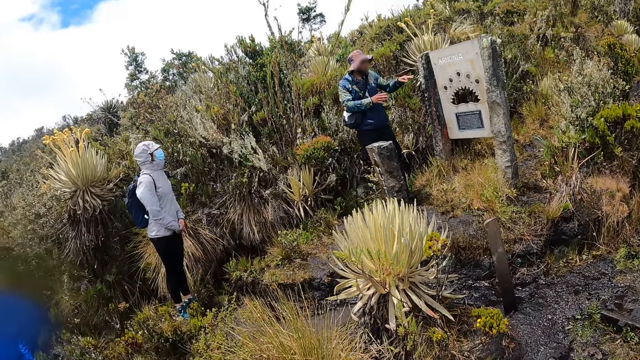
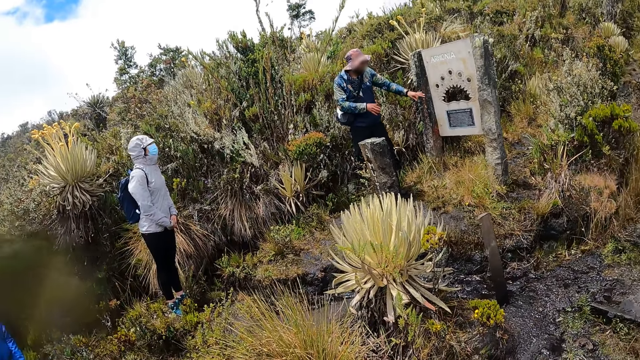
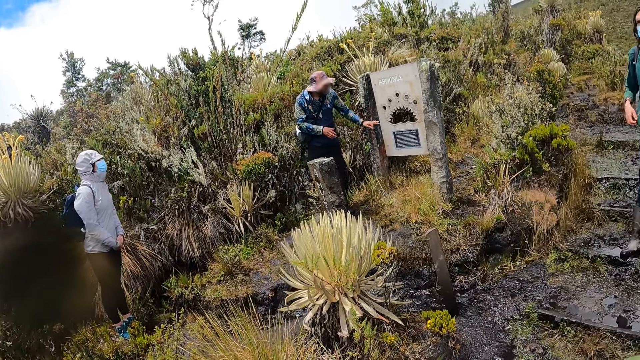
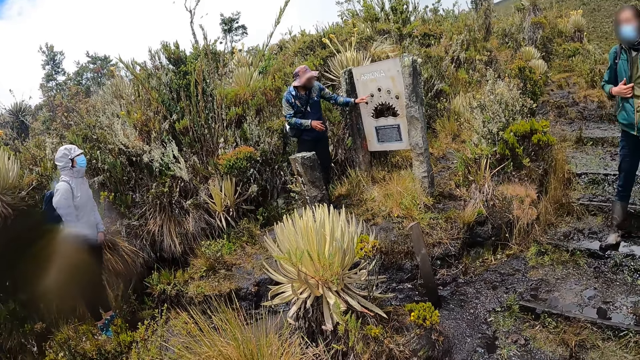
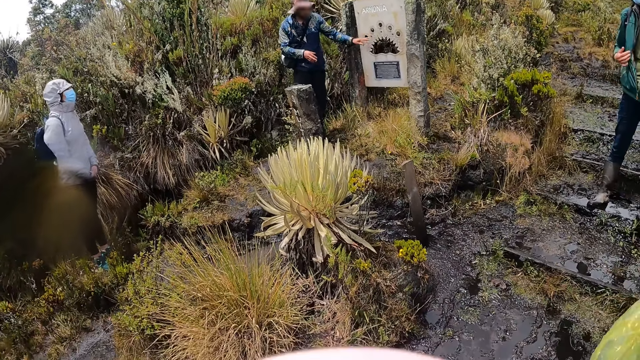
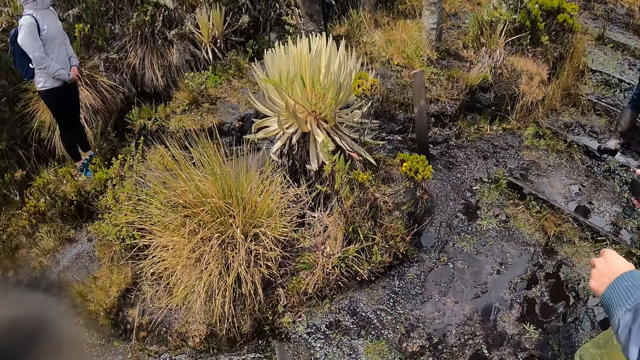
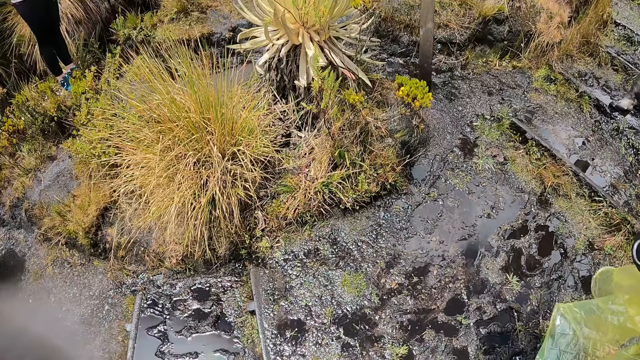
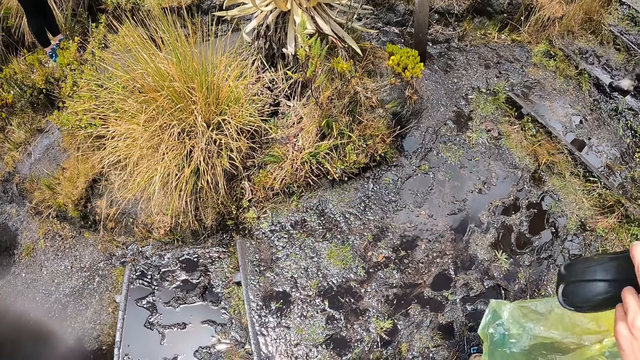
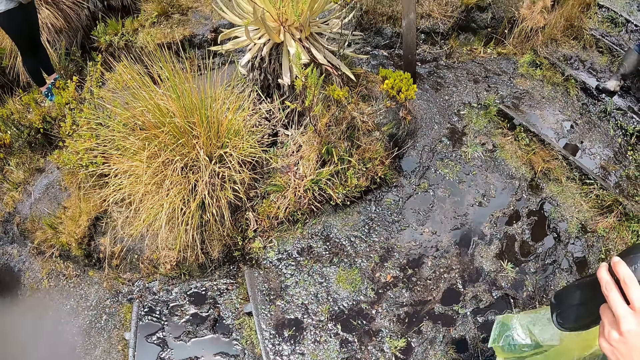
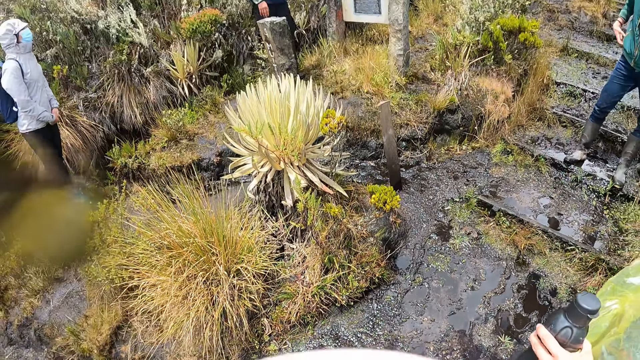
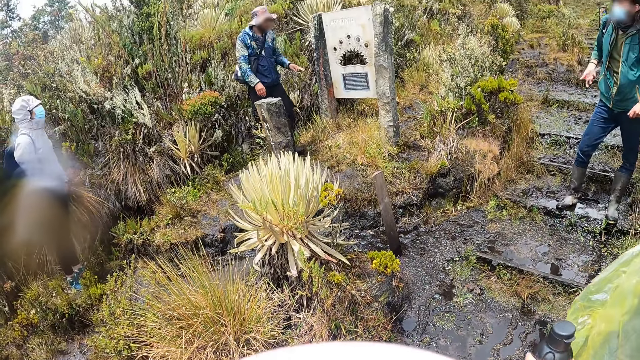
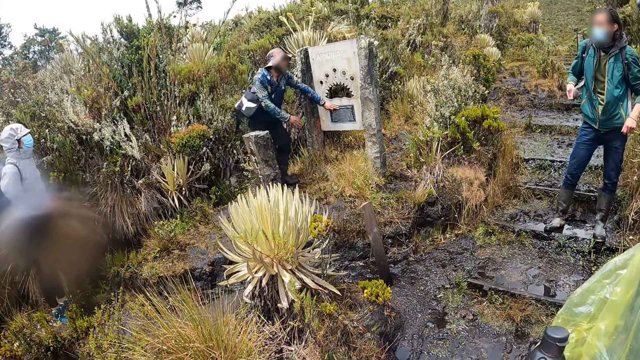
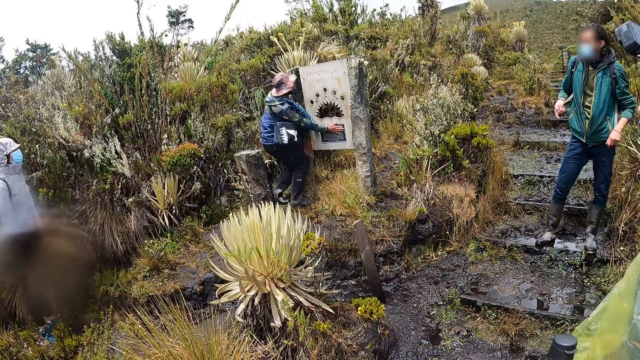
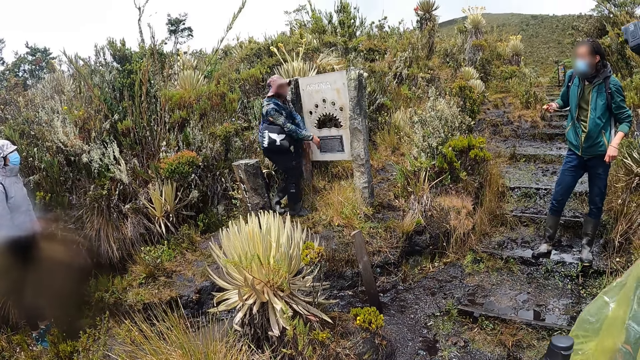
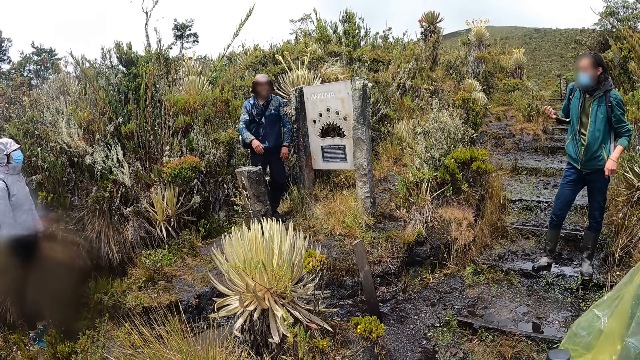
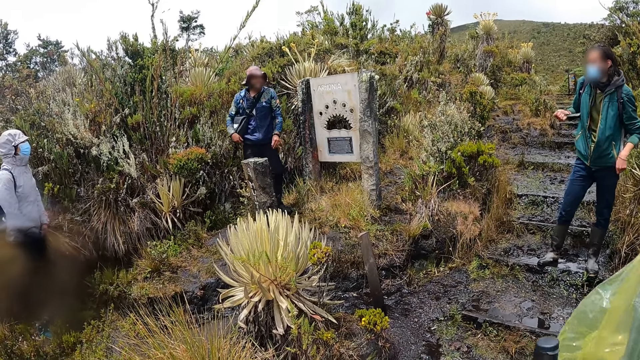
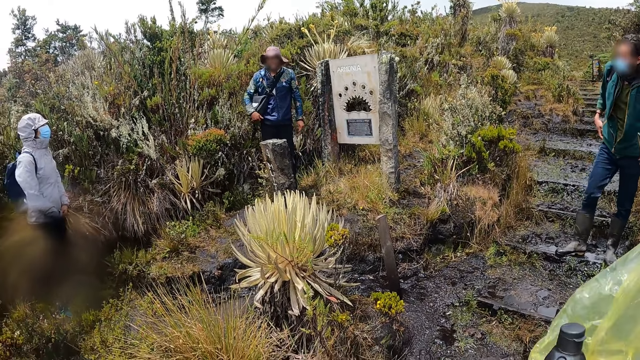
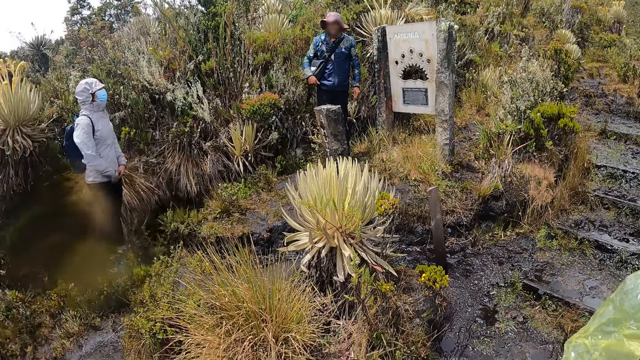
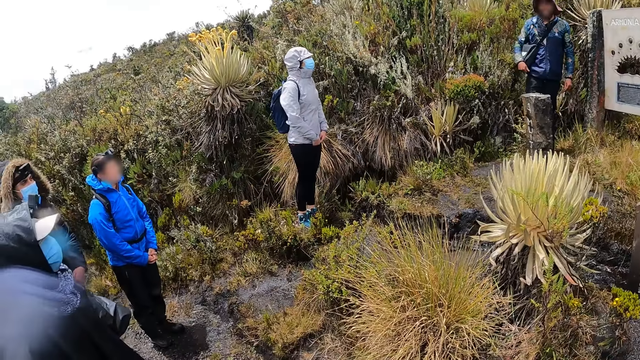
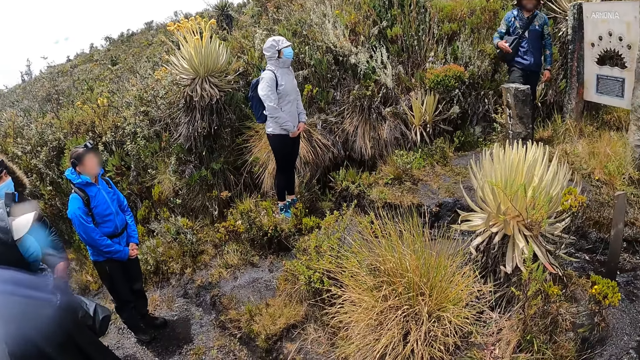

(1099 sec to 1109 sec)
A man opens his jacket with both hands. The woman passes the bottle from her right hand to her left hand. Another man touches a regulator in the garden with both hands.

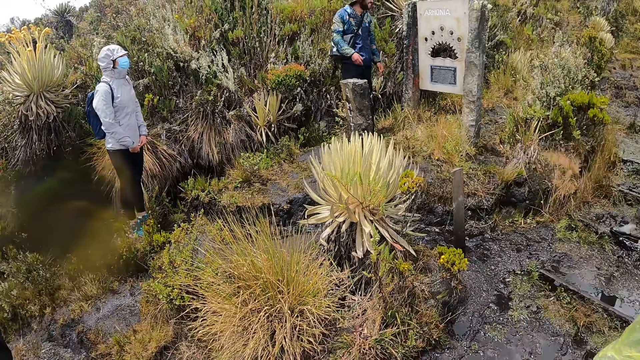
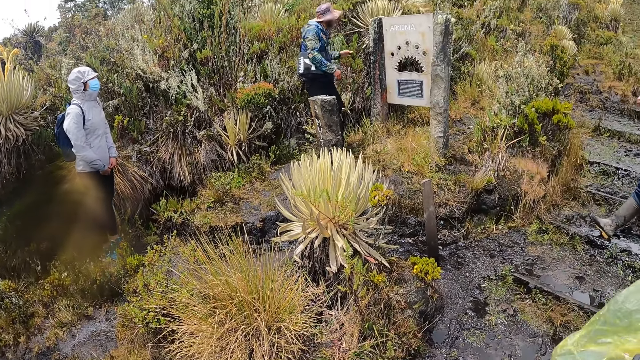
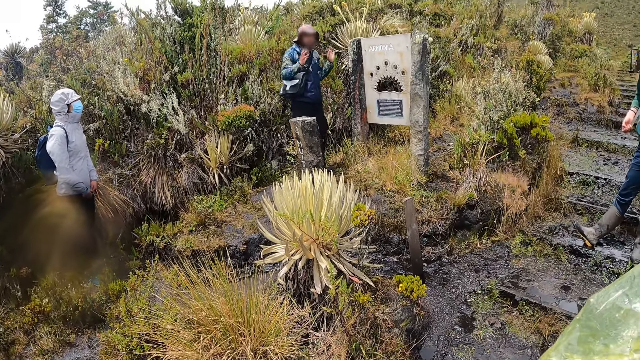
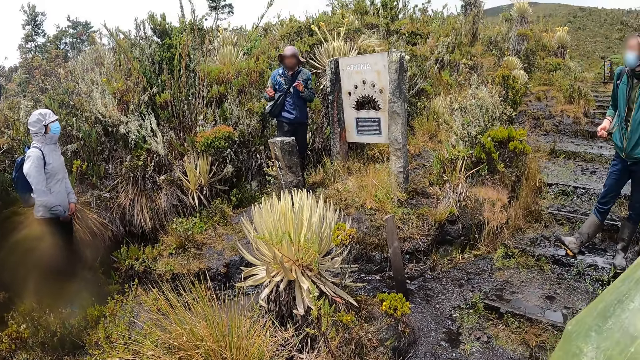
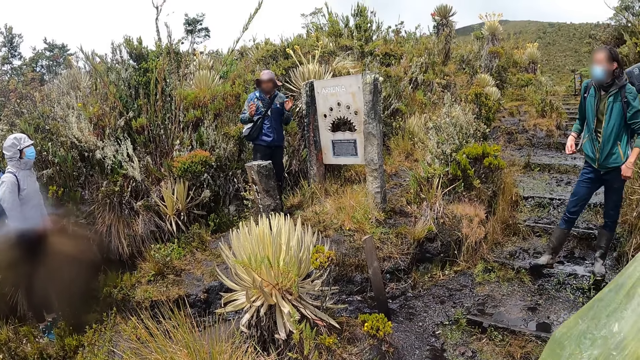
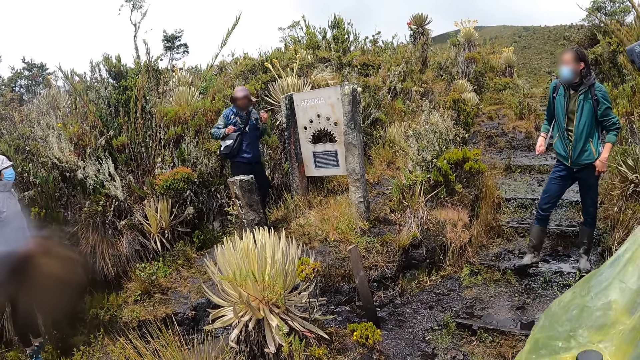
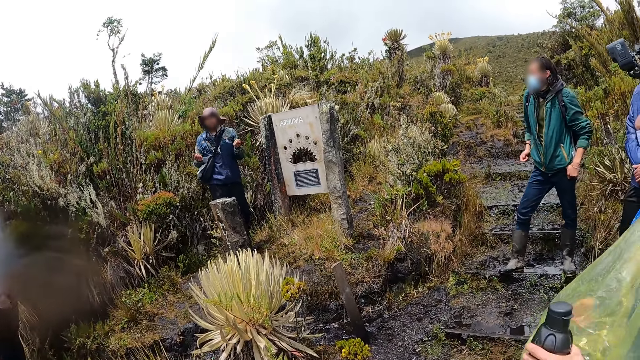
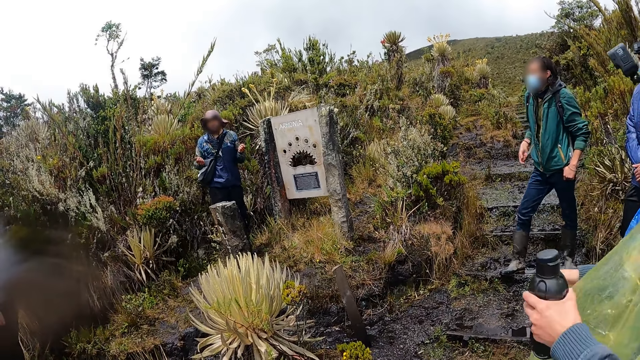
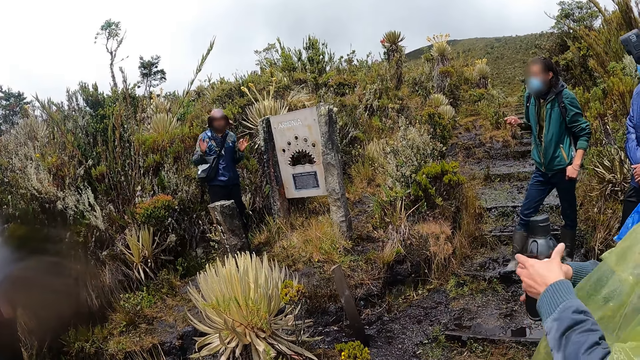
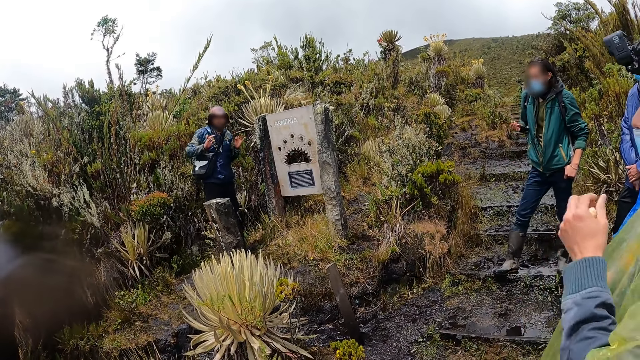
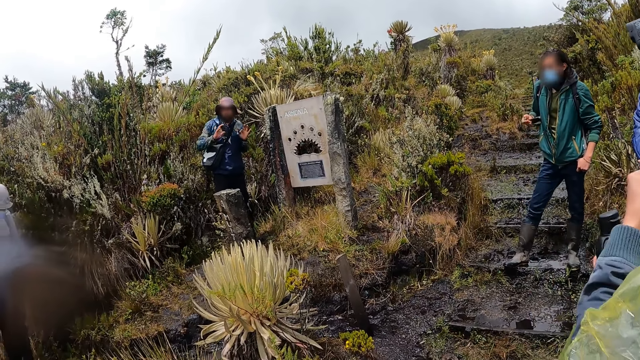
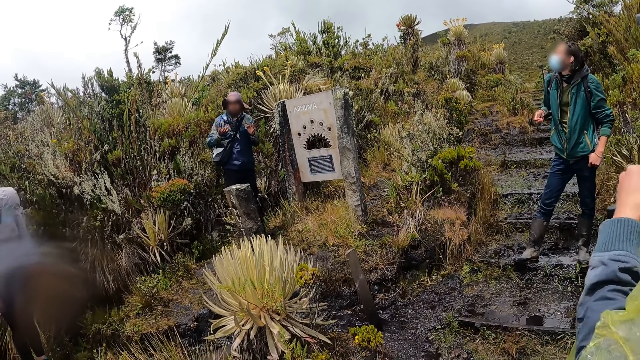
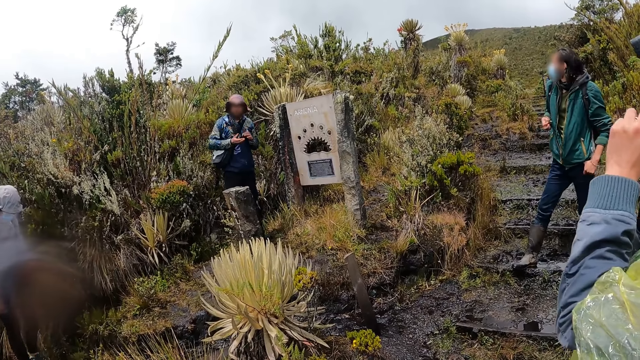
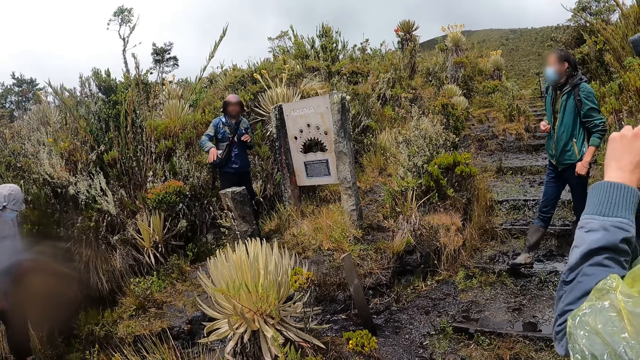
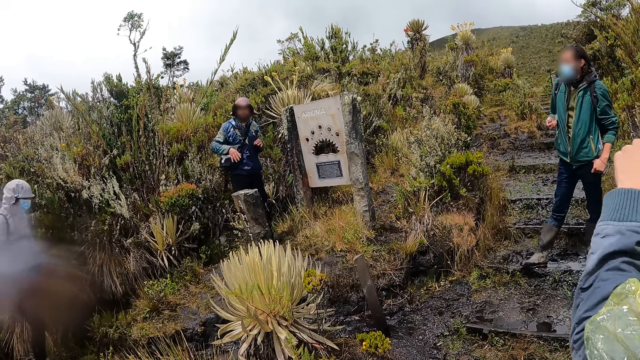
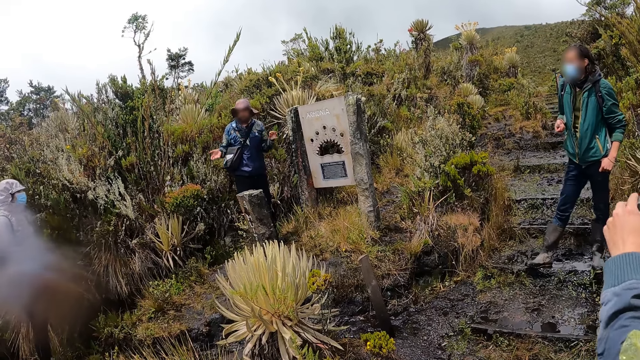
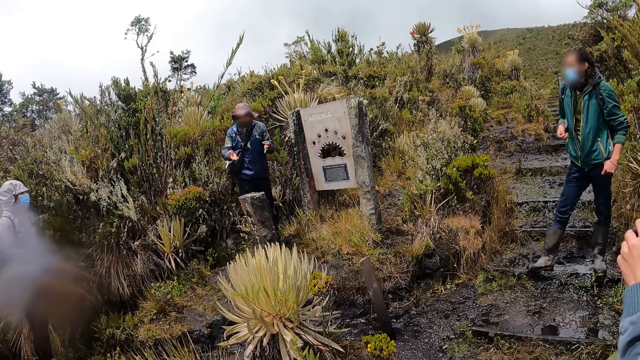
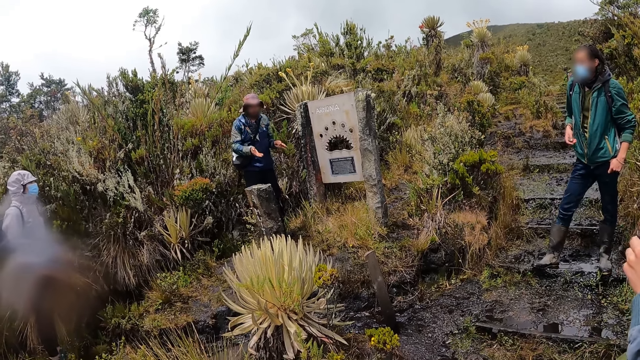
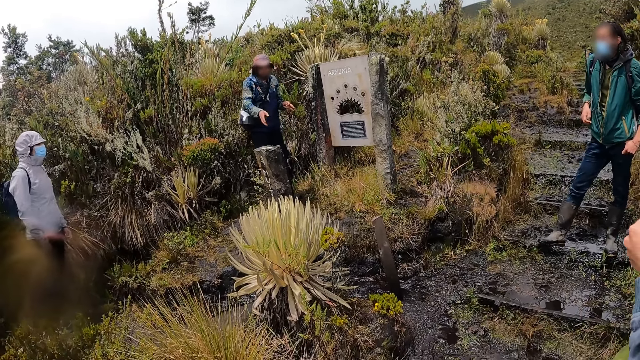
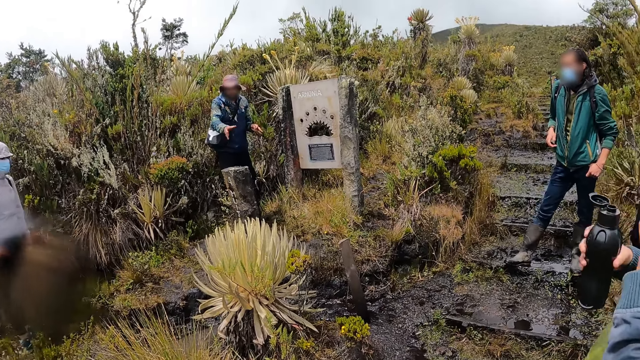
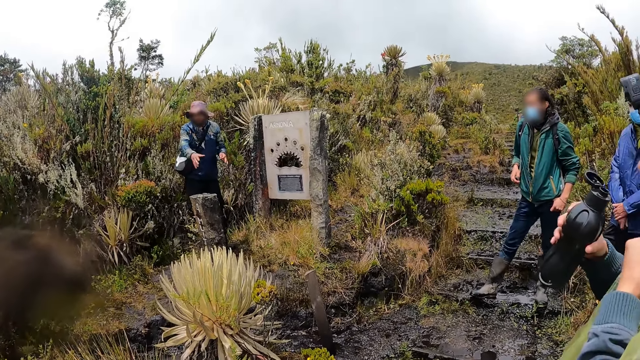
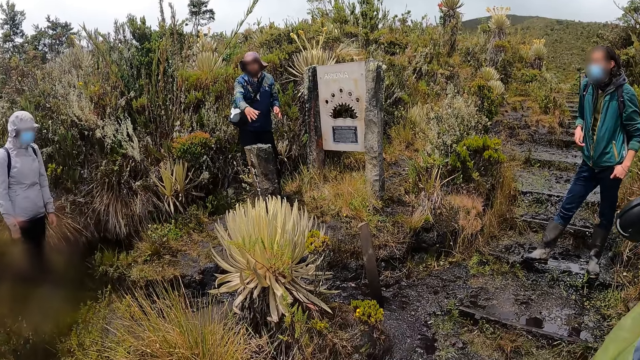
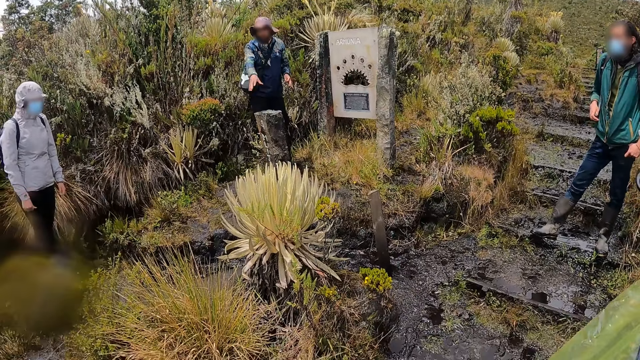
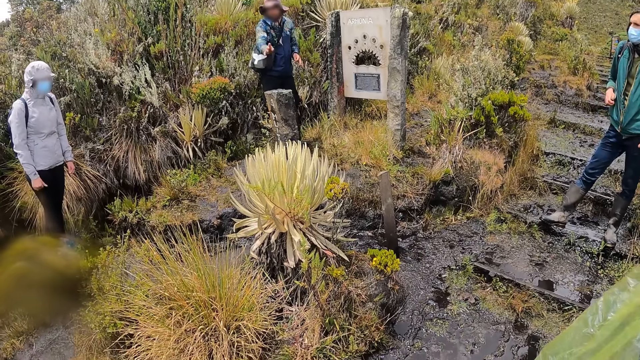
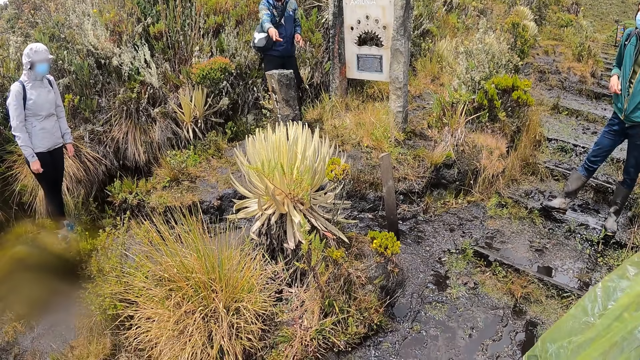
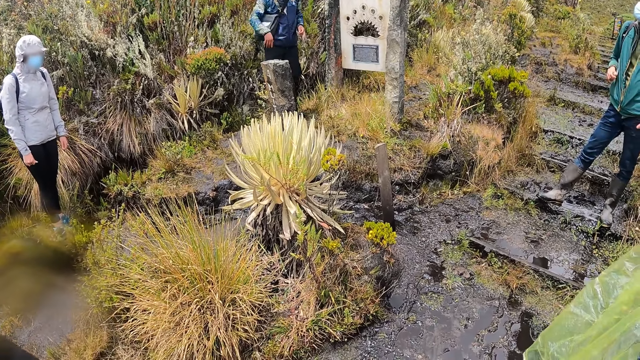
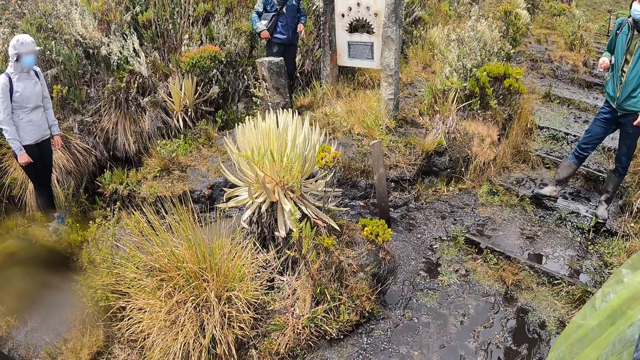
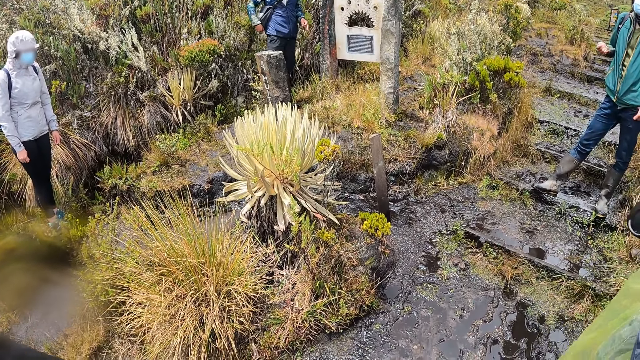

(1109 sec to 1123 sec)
The camera wearer looks around. A woman passes the bottle from her left hand to her right hand. The woman opens the bottle in her right hand with her left hand. The woman drinks from the bottle in her right hand.
